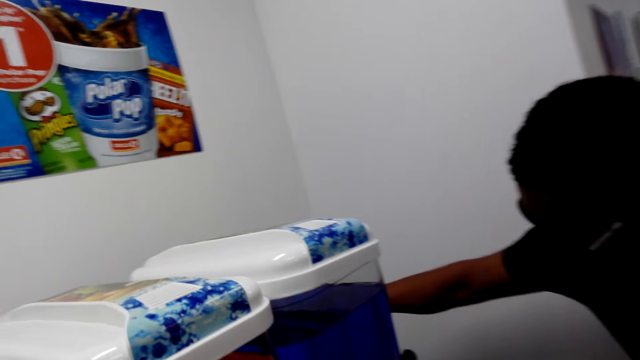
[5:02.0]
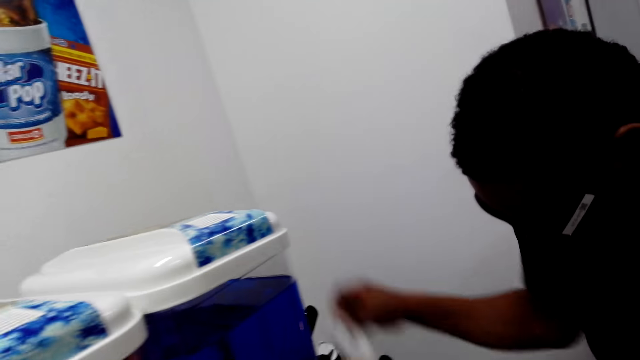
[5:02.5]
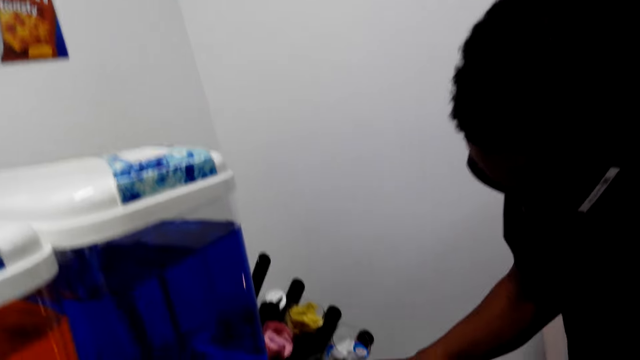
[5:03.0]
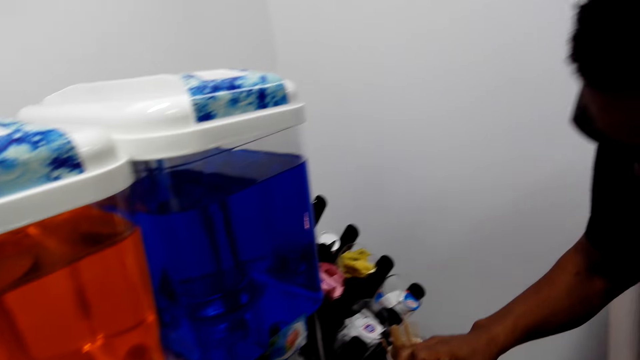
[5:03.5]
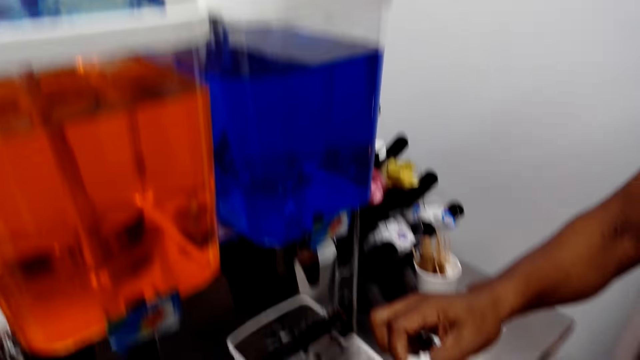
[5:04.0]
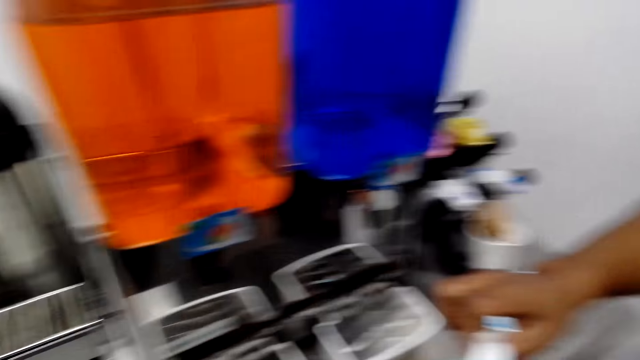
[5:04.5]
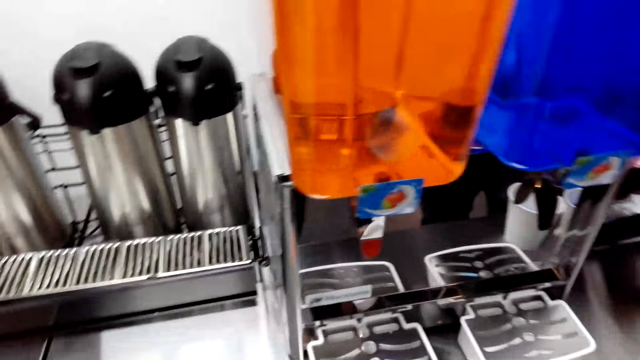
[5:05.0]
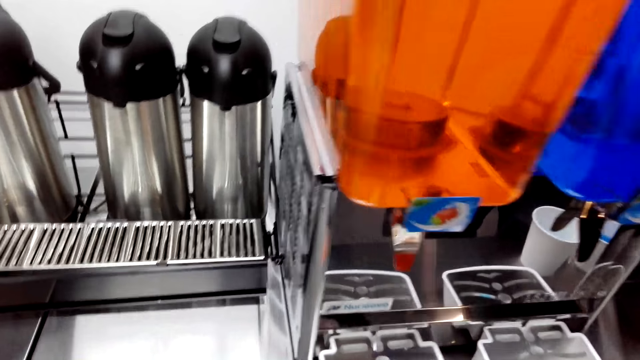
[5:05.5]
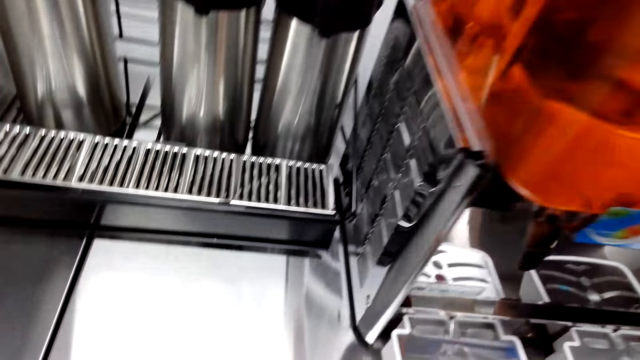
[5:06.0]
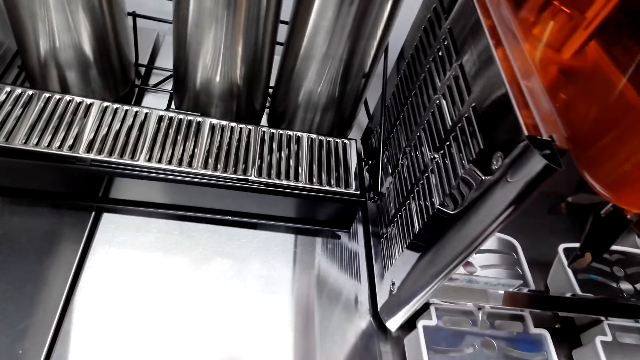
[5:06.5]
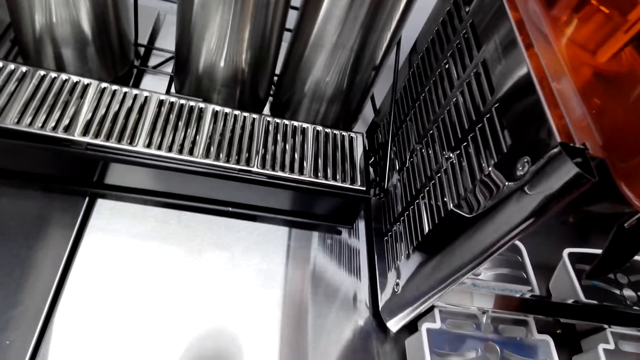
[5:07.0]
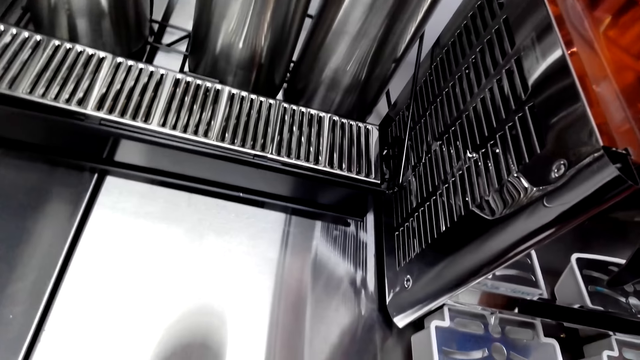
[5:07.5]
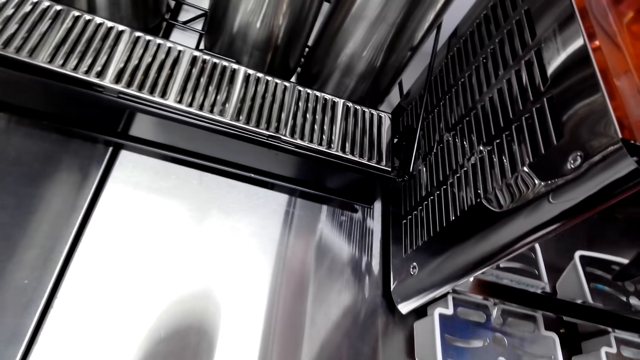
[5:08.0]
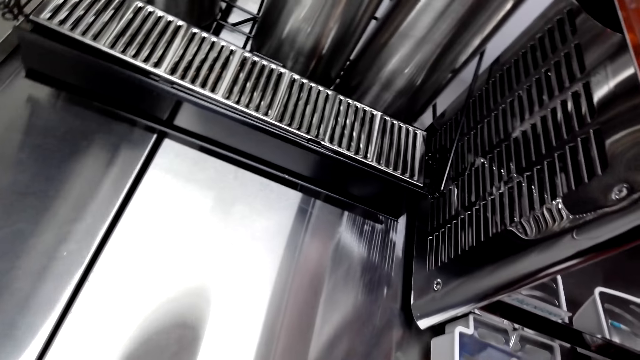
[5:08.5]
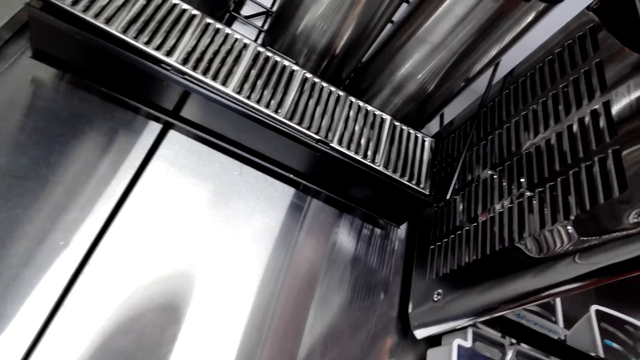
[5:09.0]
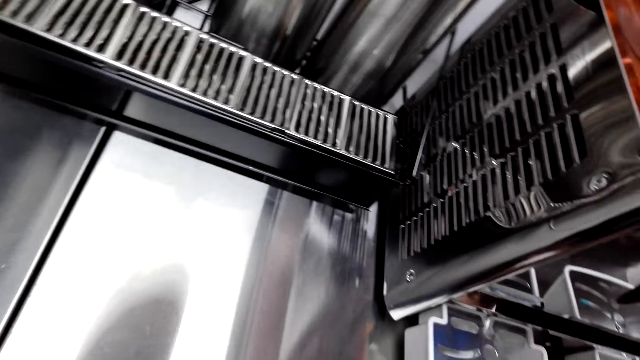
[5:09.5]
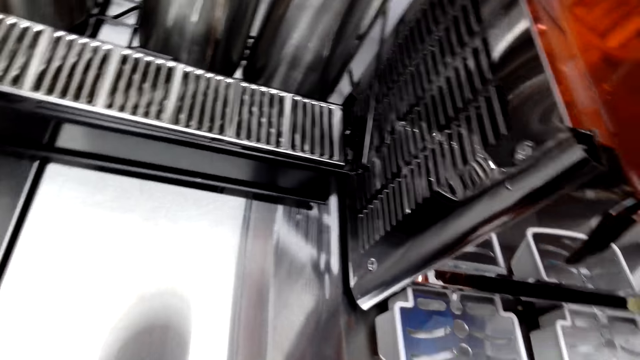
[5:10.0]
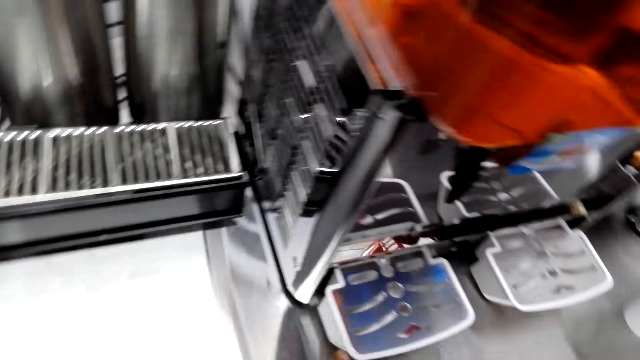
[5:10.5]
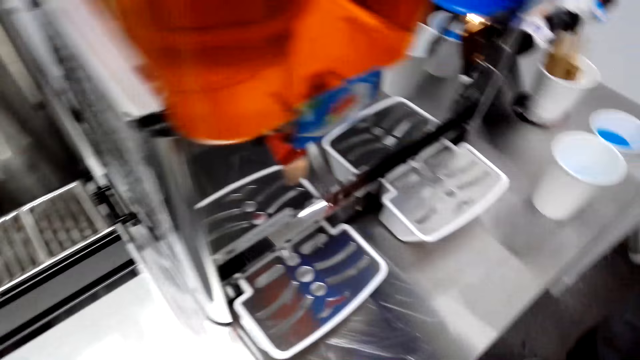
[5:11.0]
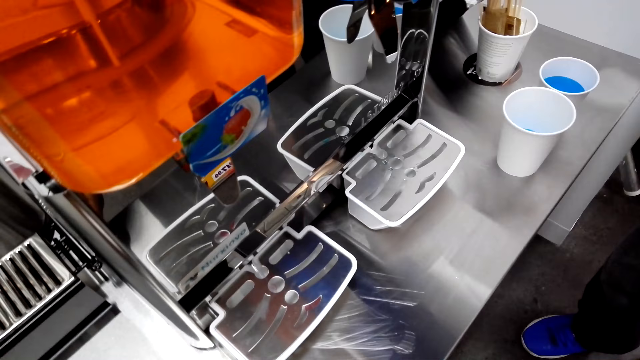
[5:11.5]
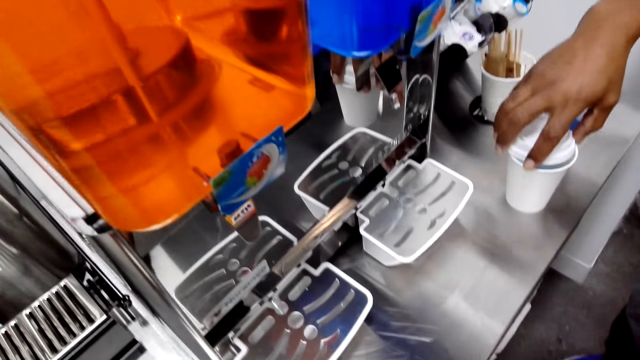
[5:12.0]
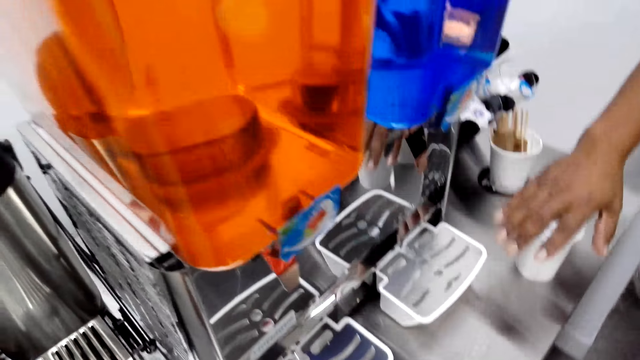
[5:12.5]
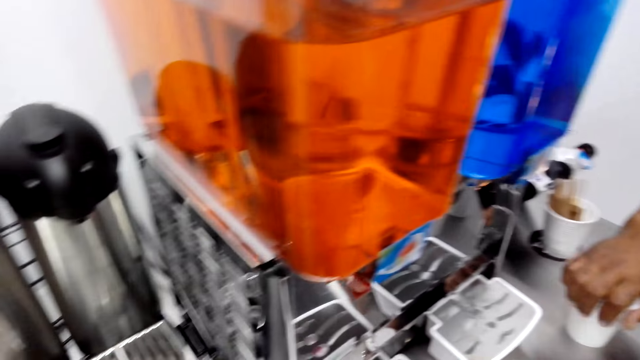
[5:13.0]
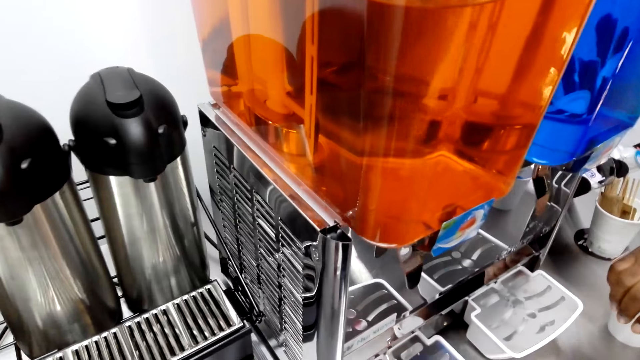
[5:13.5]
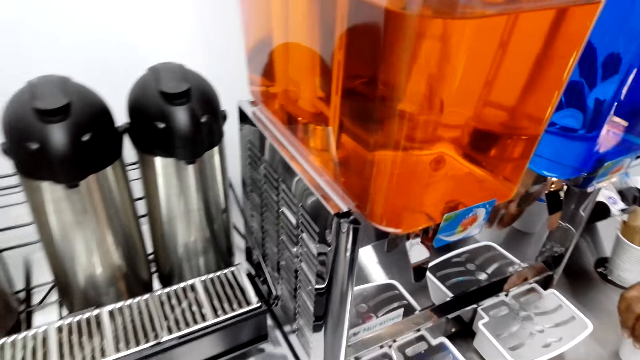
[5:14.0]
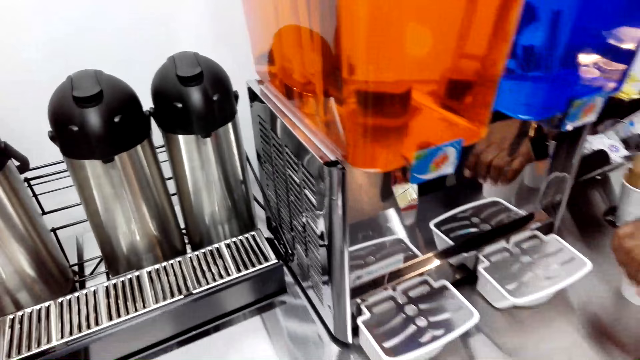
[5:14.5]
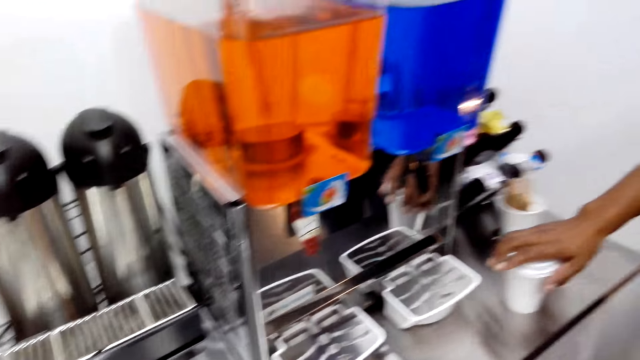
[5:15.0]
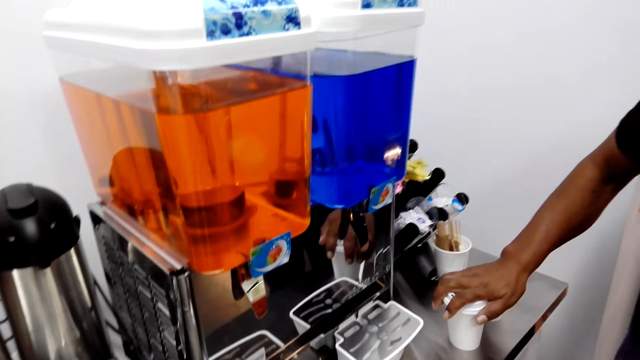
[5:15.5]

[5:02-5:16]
A man picks up something. The camera wearer stares at the dispenser. The man closes the cup with the lid.

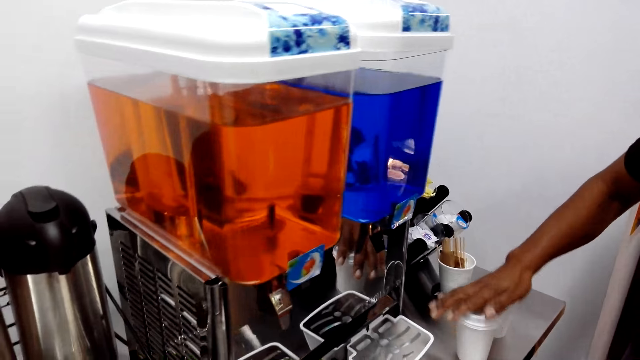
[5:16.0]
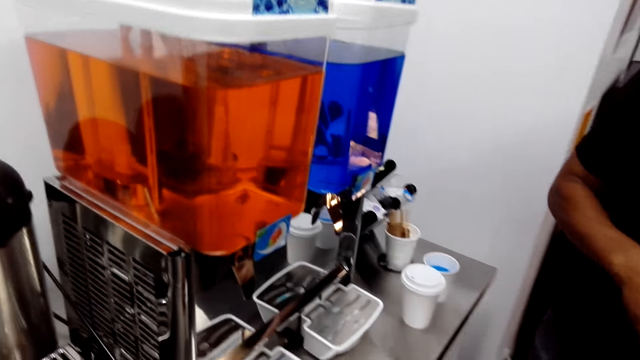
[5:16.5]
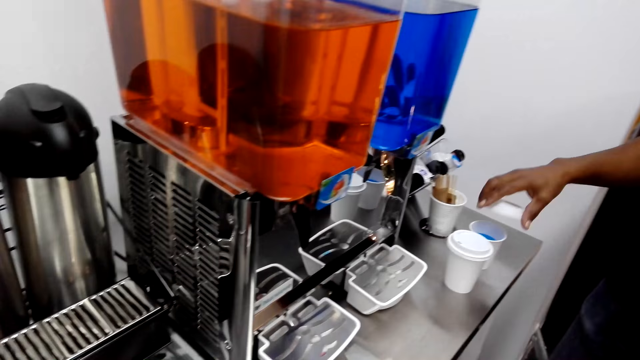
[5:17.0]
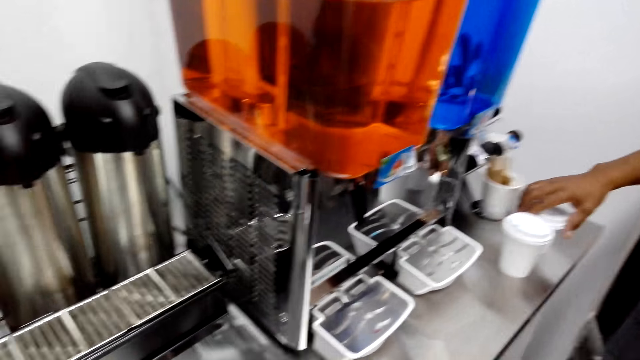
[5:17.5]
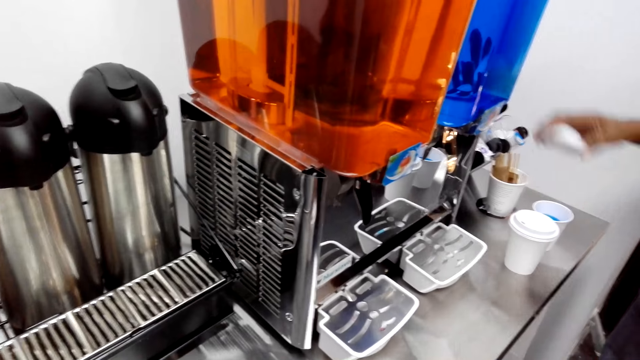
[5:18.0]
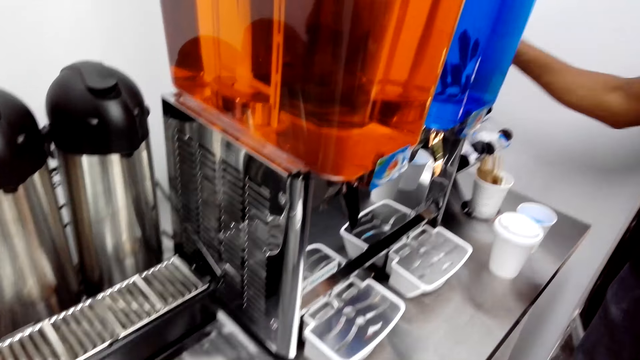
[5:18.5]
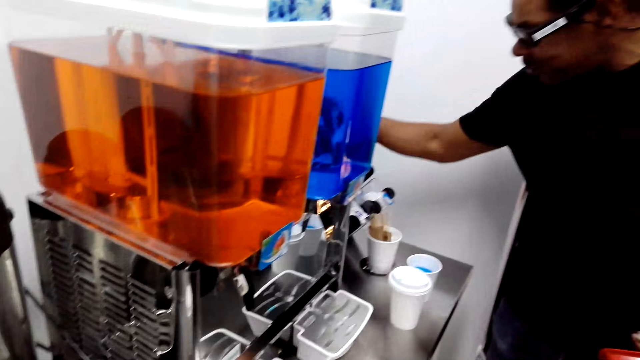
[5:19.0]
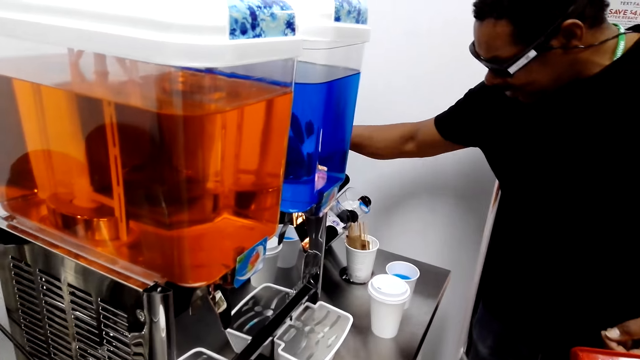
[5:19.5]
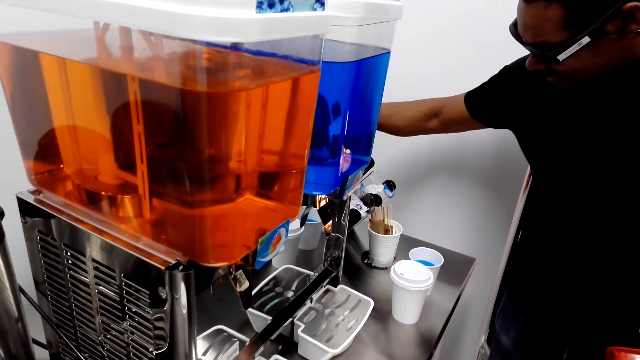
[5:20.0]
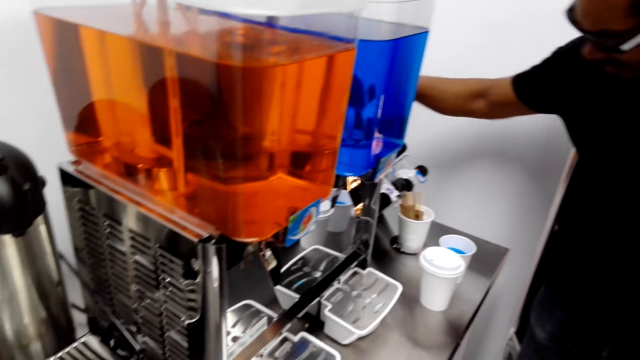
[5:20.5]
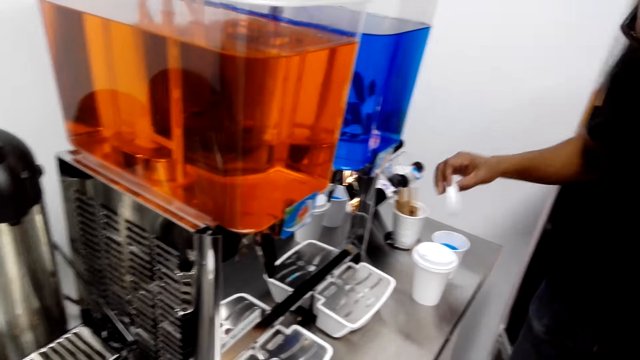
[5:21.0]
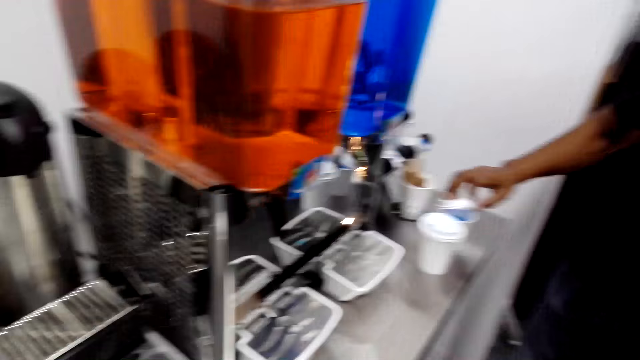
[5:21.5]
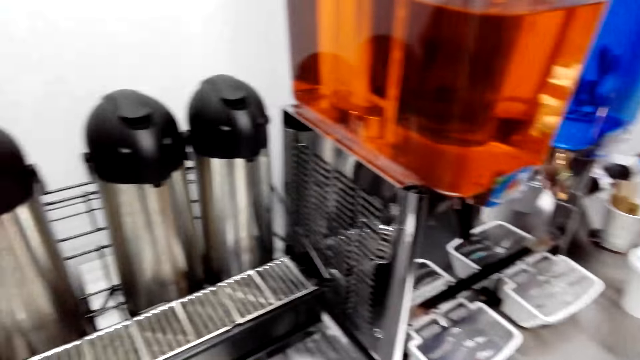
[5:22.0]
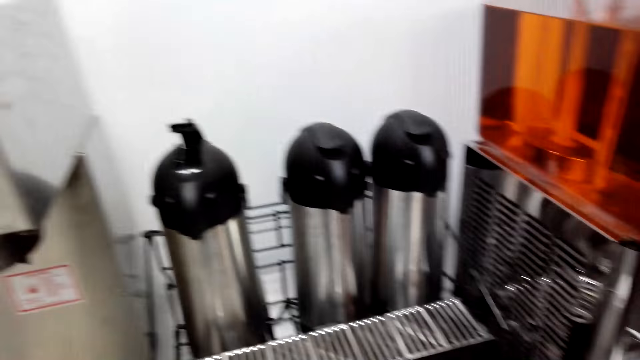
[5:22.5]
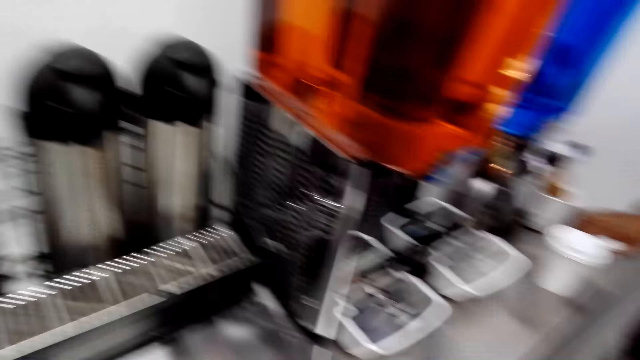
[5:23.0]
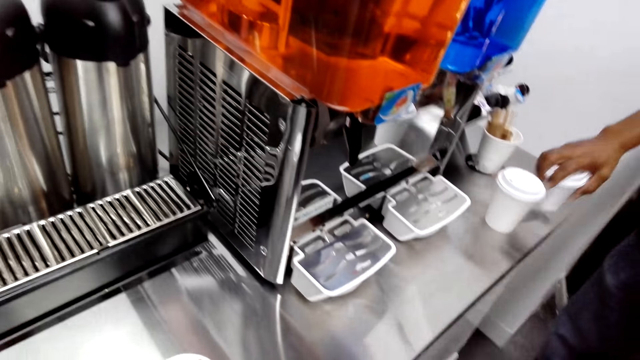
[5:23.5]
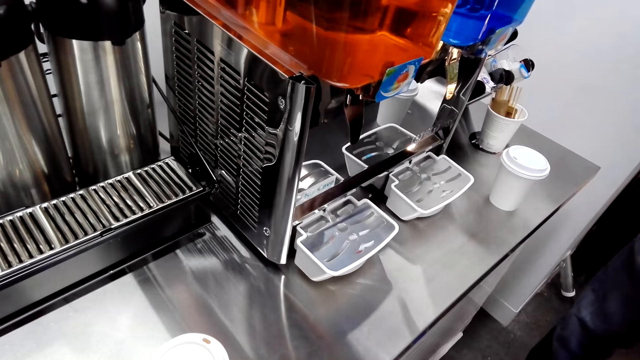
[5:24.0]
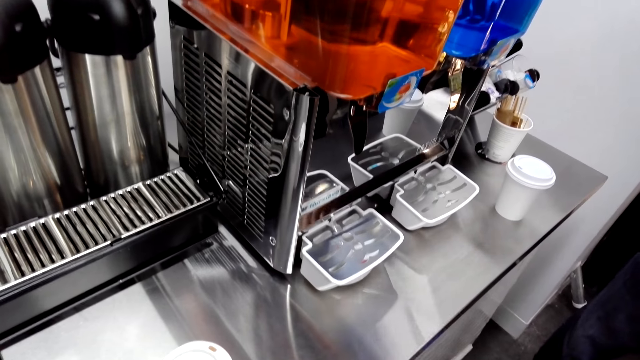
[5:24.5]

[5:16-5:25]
A man puts the lid on the cup. He does something with the lid. The camera wearer puts the lid on the cup.
